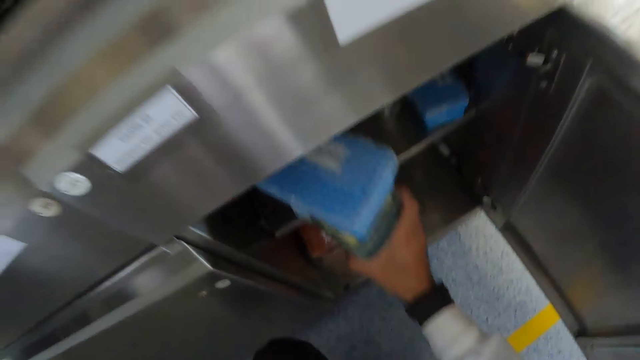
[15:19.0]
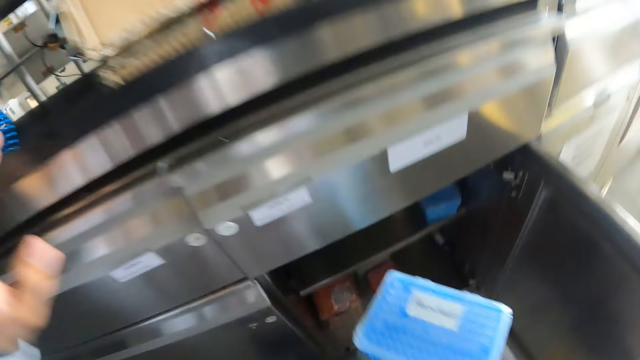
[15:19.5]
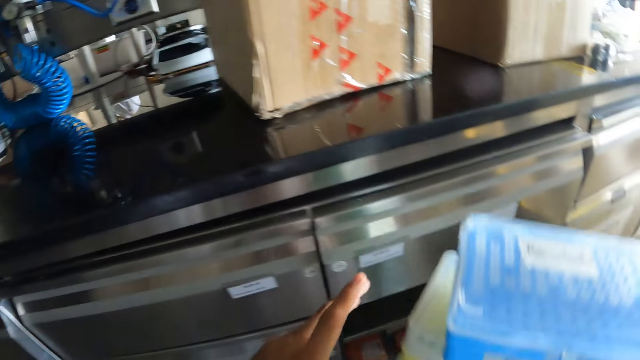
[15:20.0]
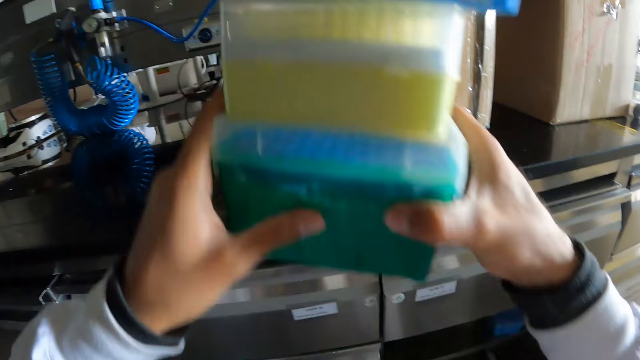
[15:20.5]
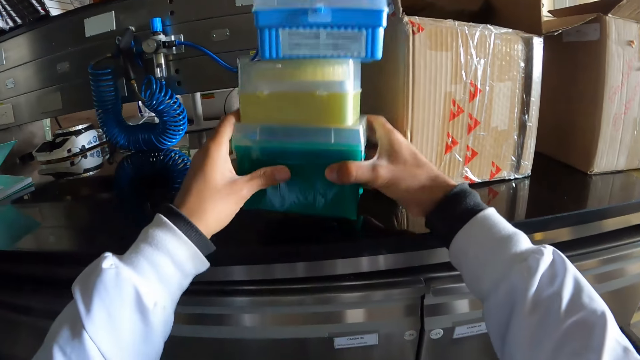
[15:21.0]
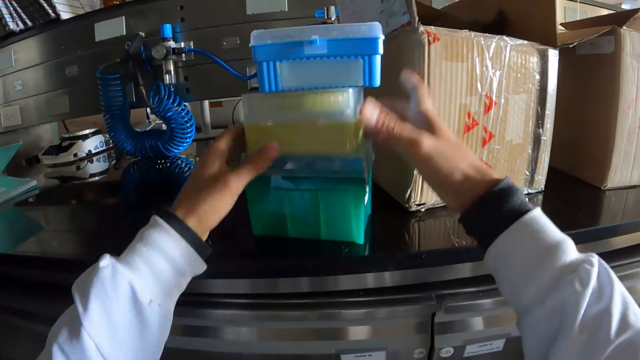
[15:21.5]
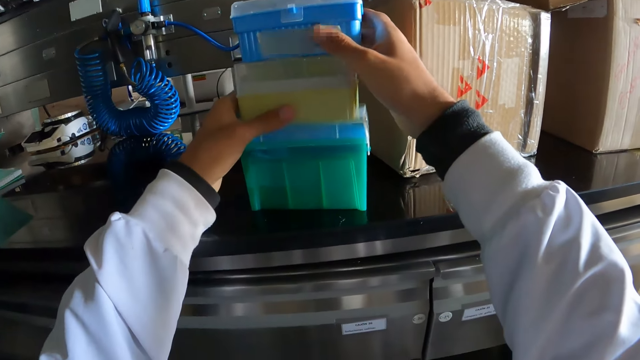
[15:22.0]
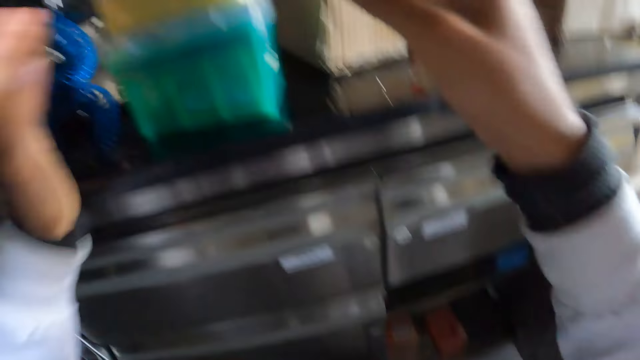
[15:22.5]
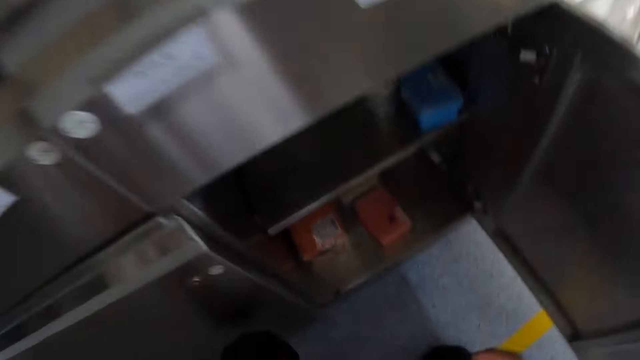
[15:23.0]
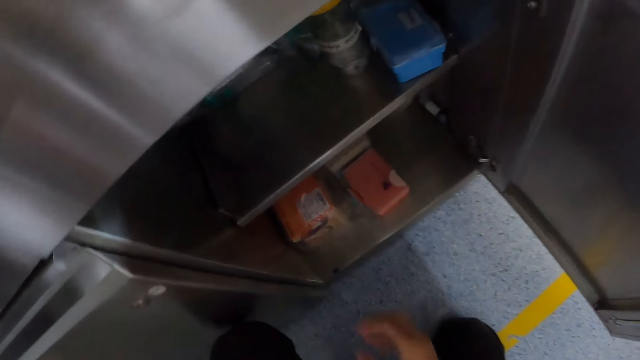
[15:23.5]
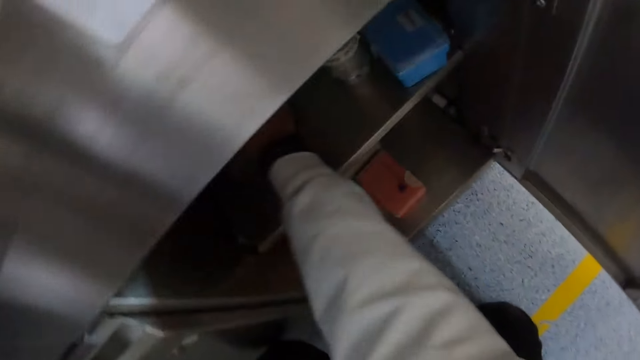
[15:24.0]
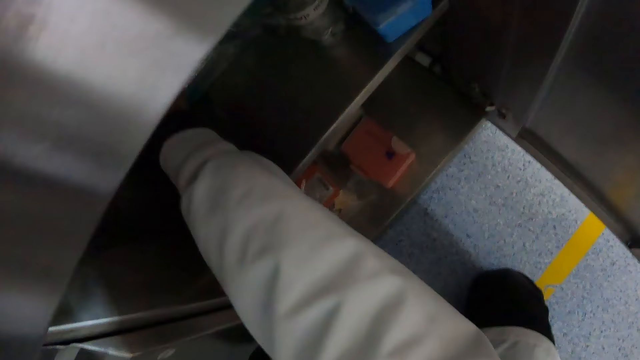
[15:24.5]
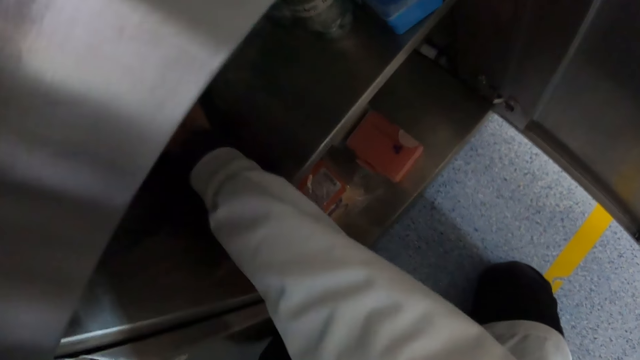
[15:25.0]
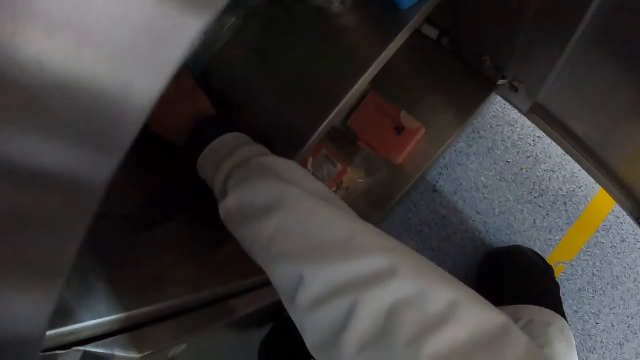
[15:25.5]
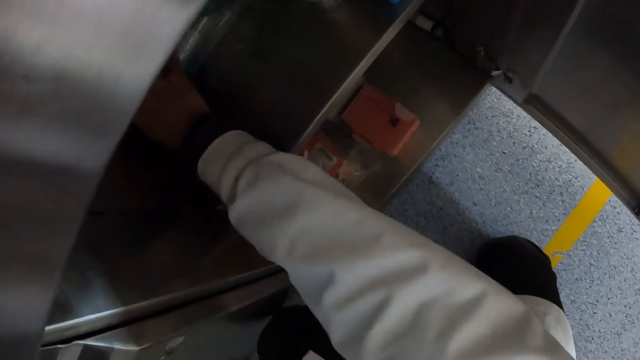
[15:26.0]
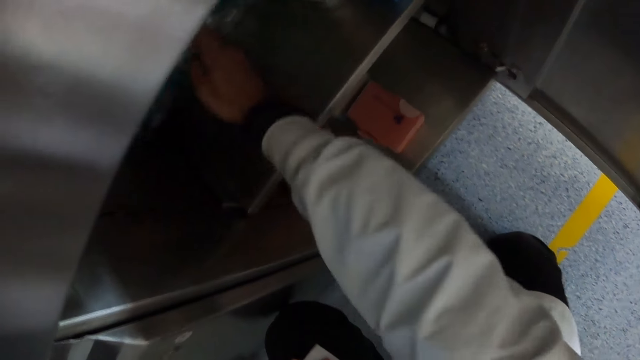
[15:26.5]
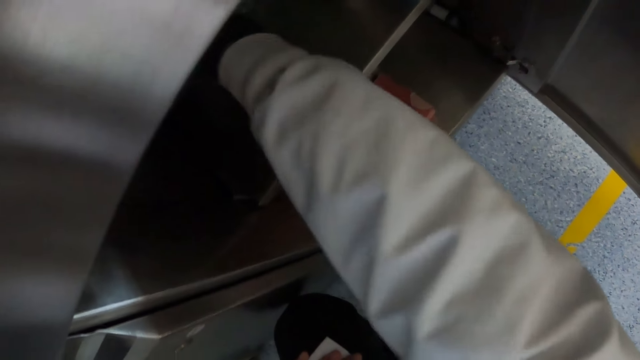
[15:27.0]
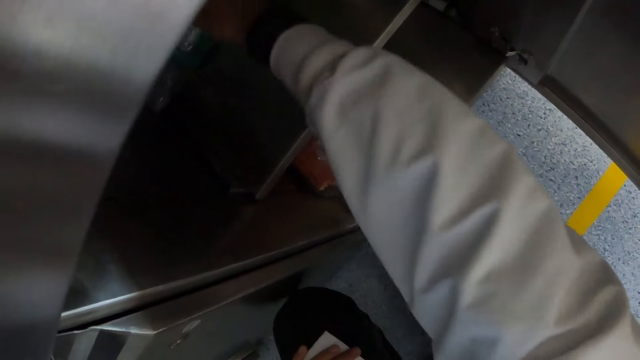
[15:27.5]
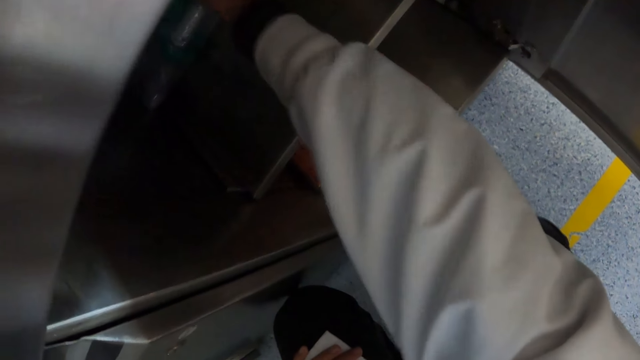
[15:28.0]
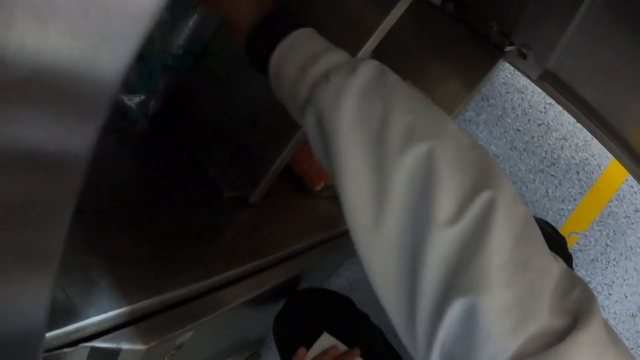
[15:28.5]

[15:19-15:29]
The camera wearer carries the containers with both hands. He drops the containers in his hands on the countertop. He adjusts the containers on the countertop with both hands. He bends. He picks up a polythene bag of test tubes from the cabinet with his right hand. He searches the cabinet with his hand.

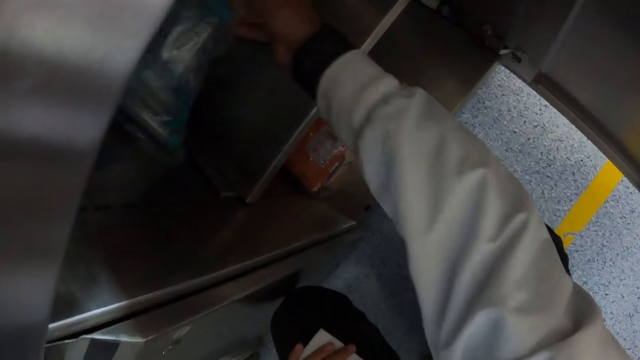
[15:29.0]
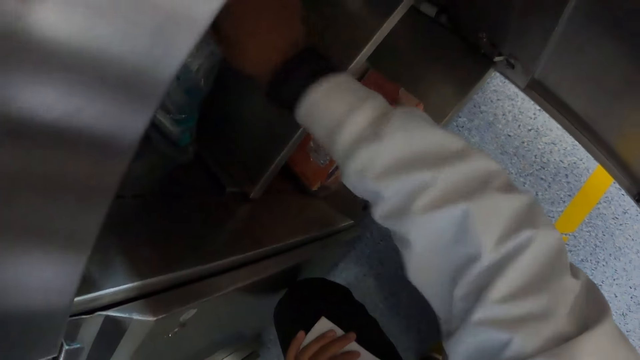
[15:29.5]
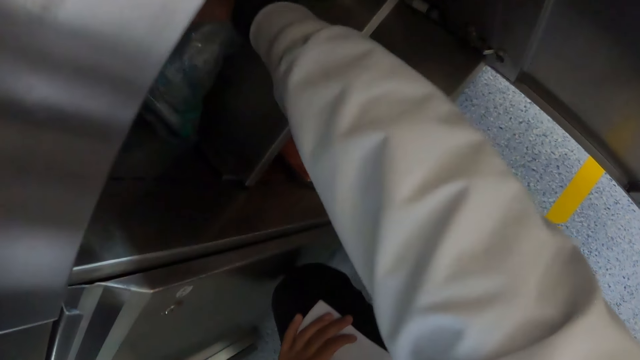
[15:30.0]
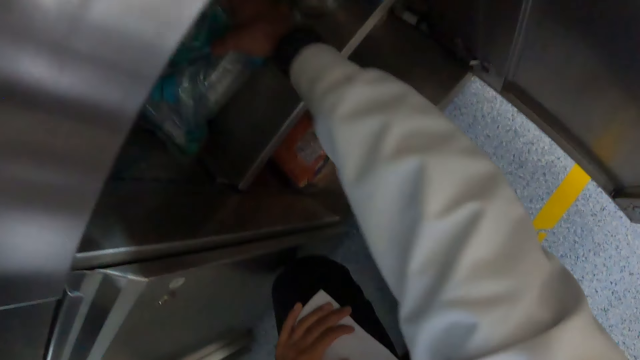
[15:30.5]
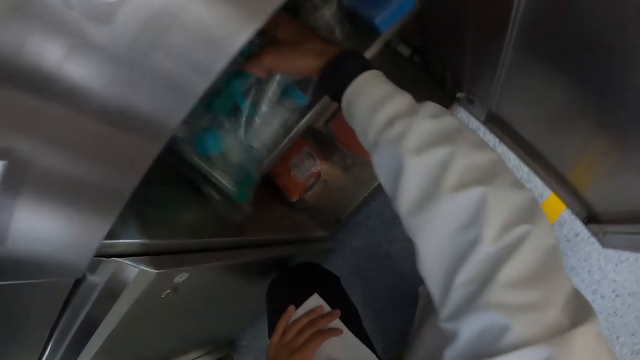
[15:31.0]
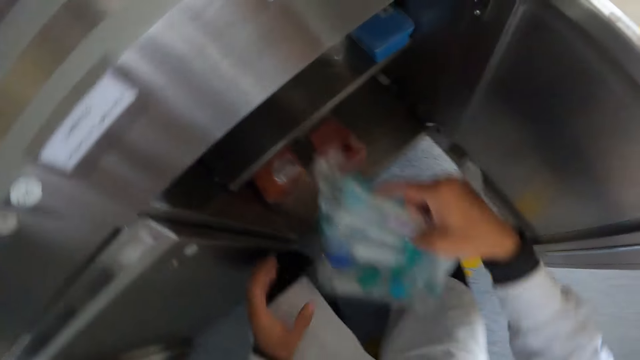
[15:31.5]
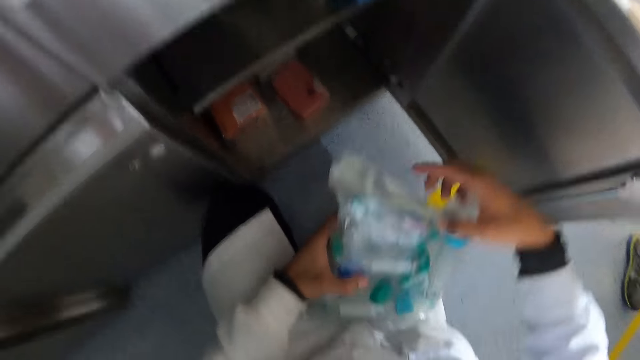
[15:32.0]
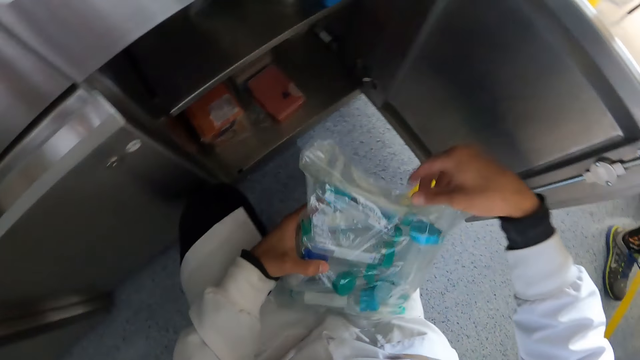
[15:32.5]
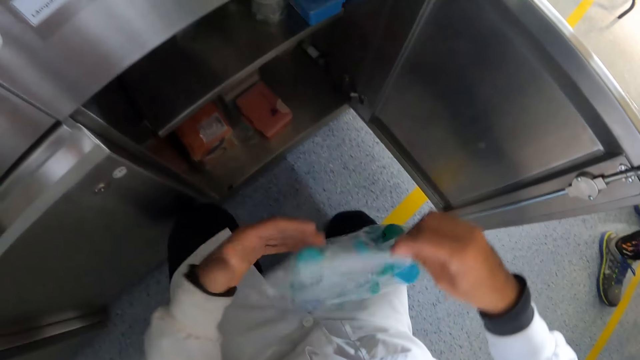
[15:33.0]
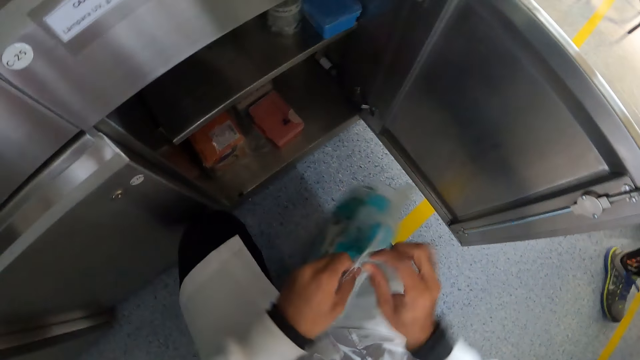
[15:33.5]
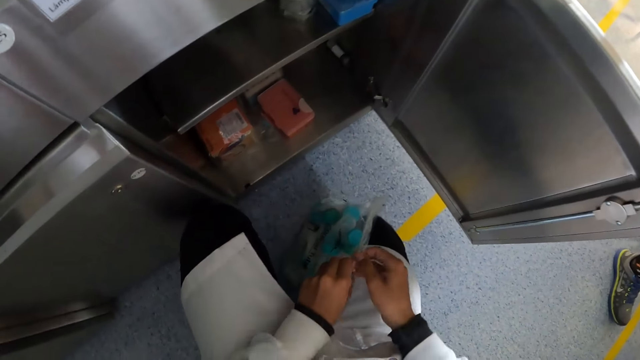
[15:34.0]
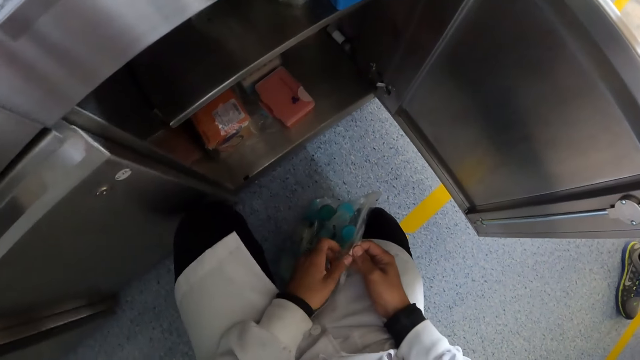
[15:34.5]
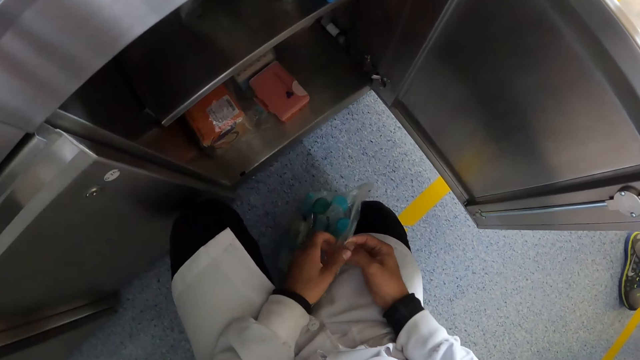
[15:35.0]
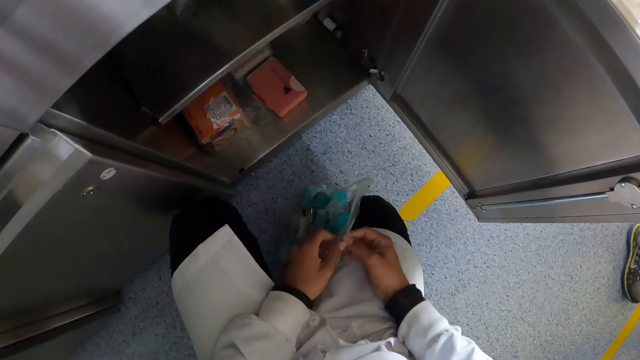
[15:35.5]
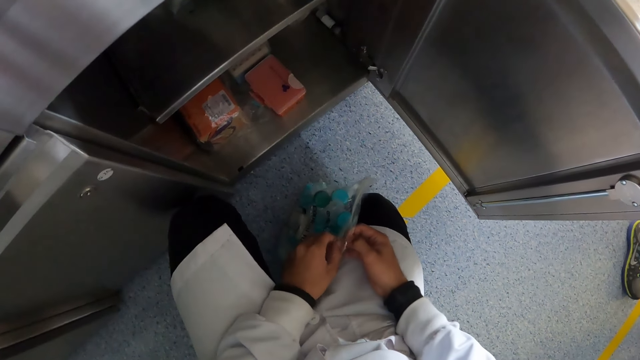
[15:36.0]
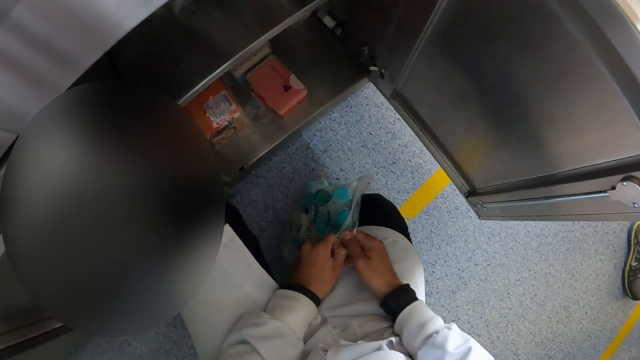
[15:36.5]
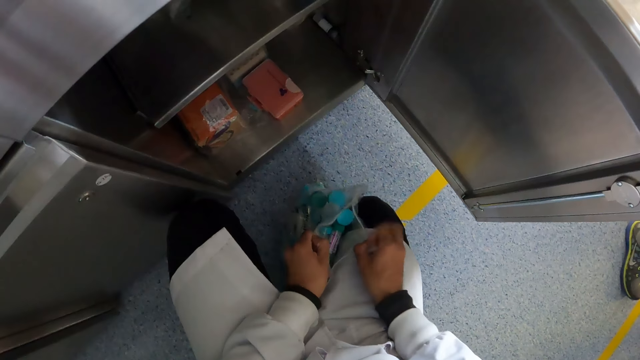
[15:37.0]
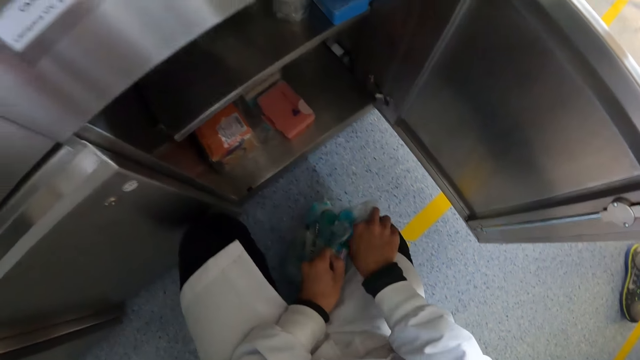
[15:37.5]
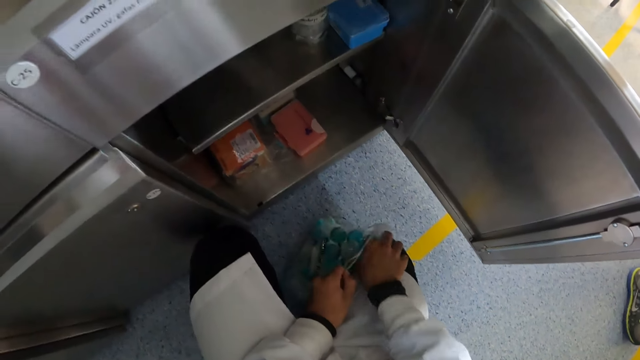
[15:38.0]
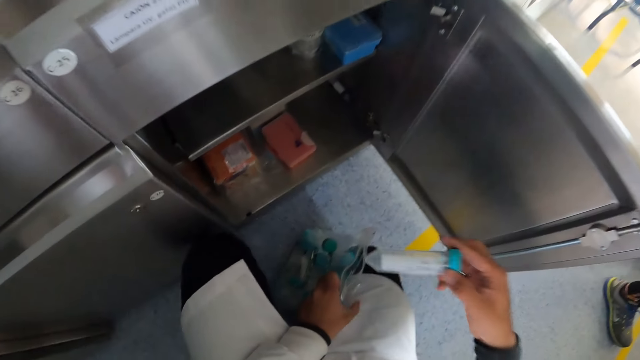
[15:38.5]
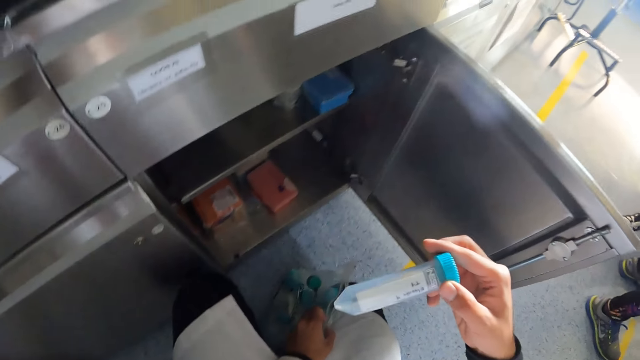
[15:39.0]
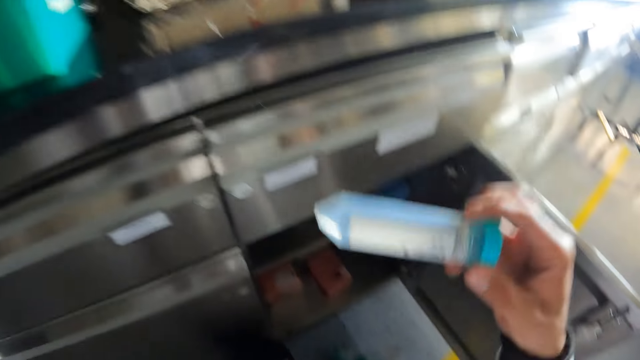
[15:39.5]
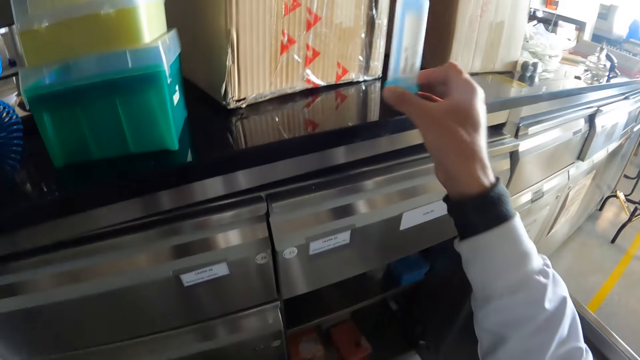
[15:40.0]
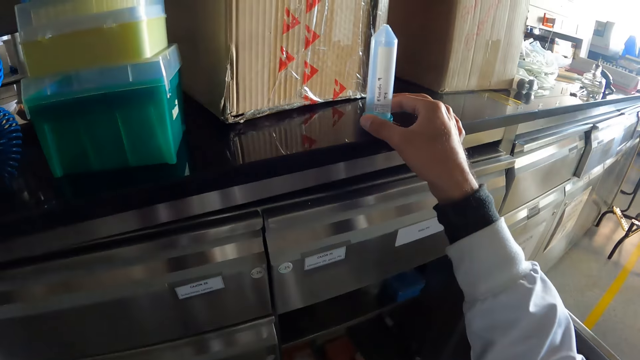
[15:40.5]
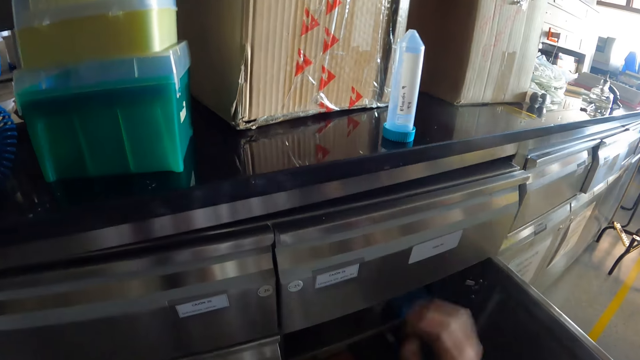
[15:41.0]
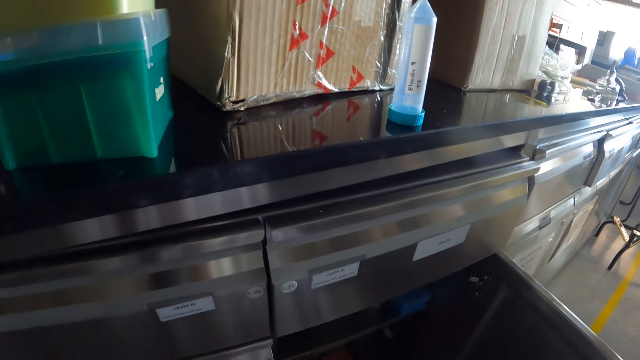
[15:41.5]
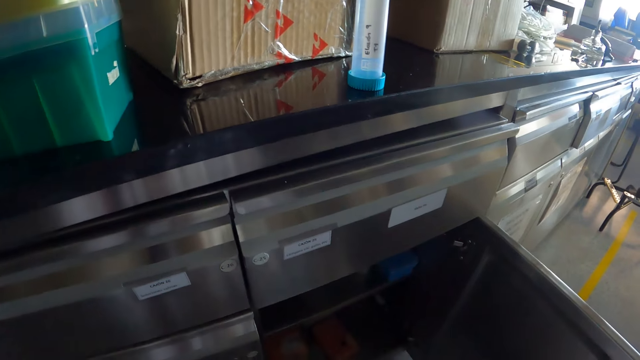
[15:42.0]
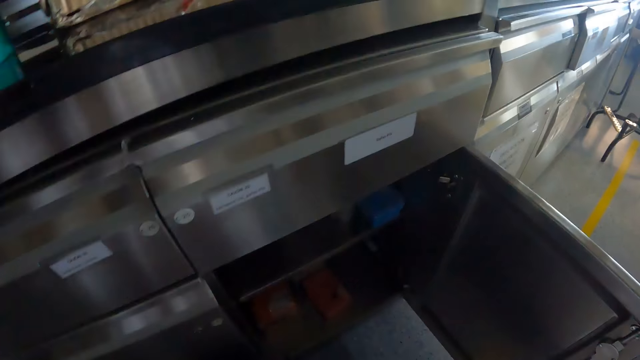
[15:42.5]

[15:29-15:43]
The camera wearer picks up a zip lock paper. He holds the polythene bag of test tubes with both hands. He drops the polythene bag of test tubes in his hands on the floor. He opens the polythene bag of test tubes on the floor with both hands. He picks up a test tube from the polythene bag with his right hand. He drops the test tube in his right hand on the countertop. He locks the zip lock paper.
